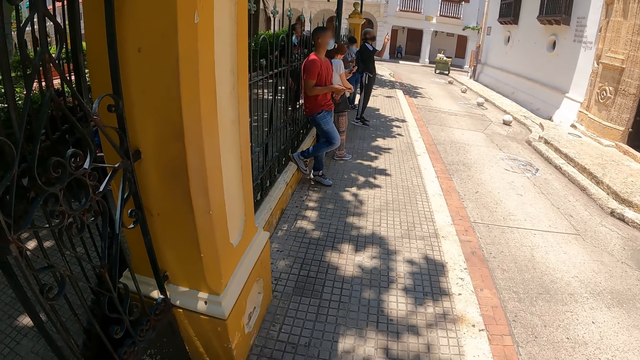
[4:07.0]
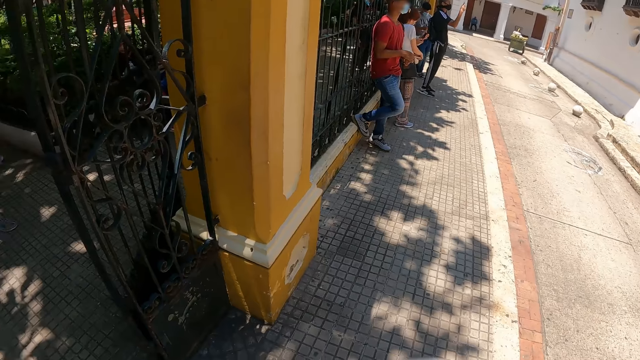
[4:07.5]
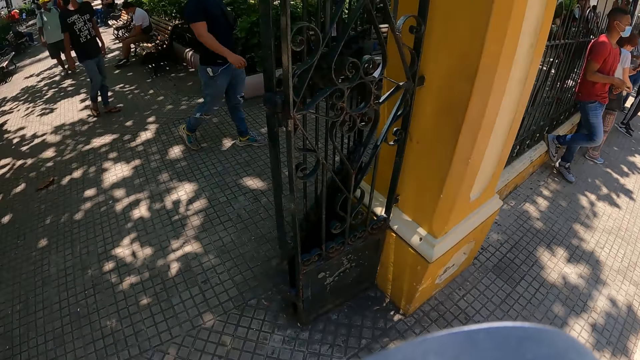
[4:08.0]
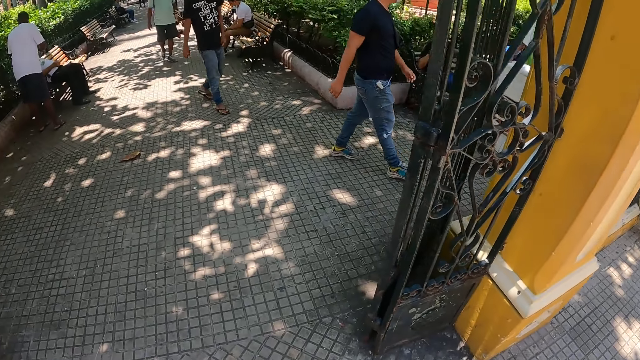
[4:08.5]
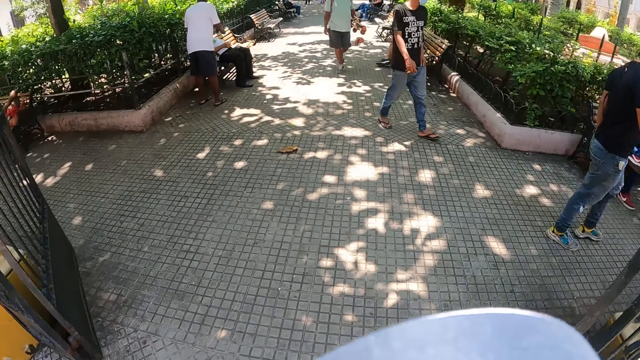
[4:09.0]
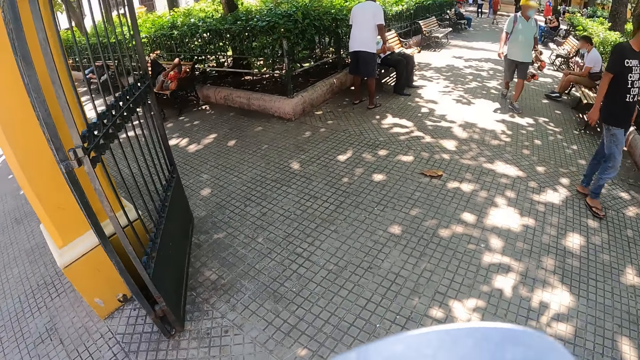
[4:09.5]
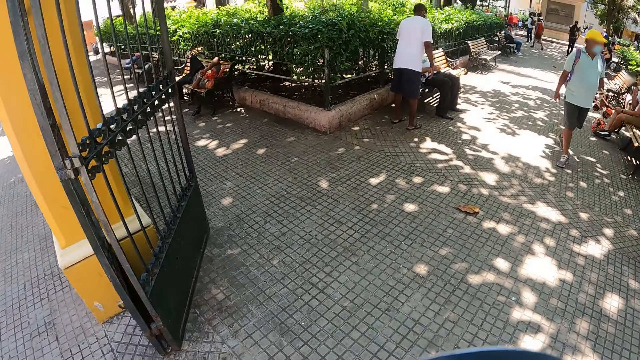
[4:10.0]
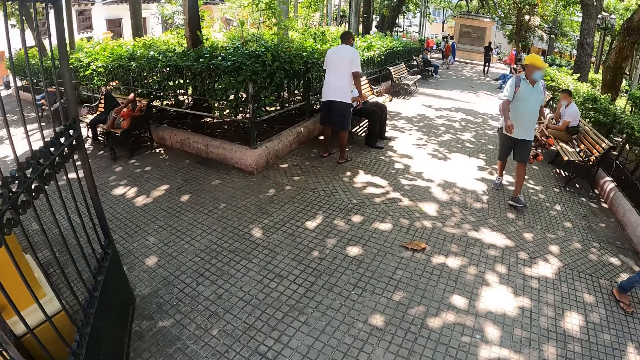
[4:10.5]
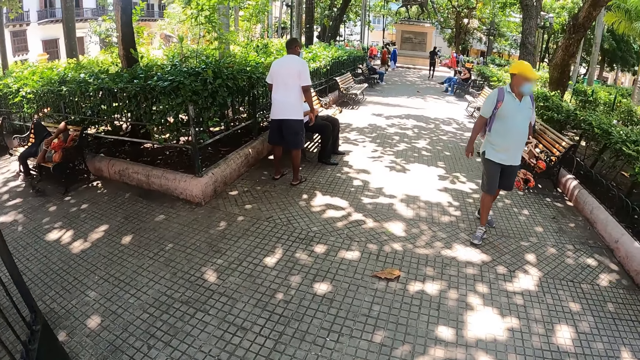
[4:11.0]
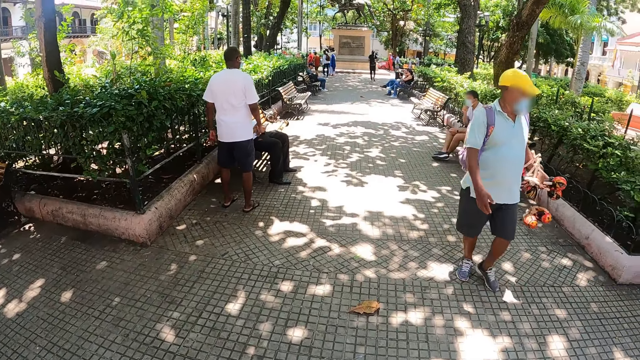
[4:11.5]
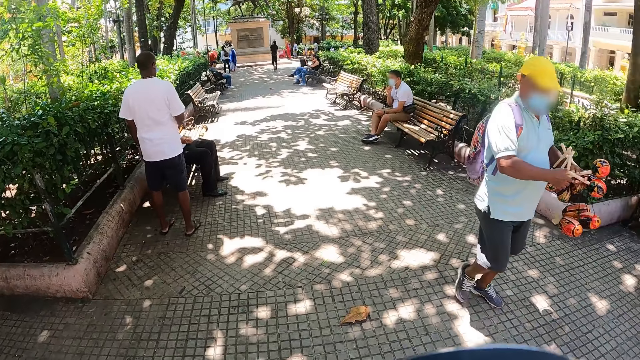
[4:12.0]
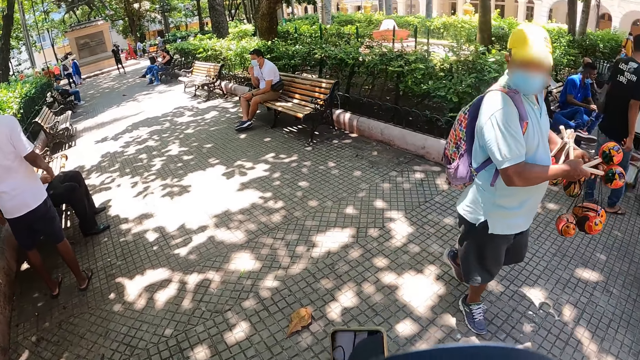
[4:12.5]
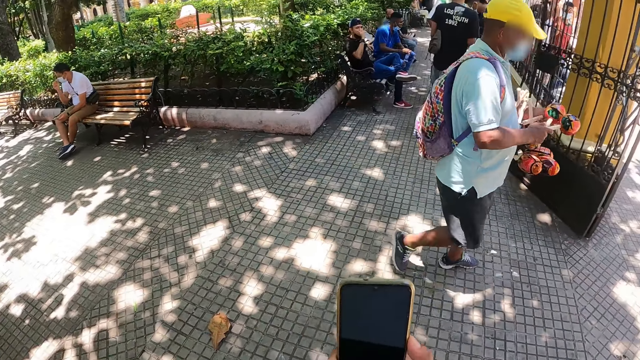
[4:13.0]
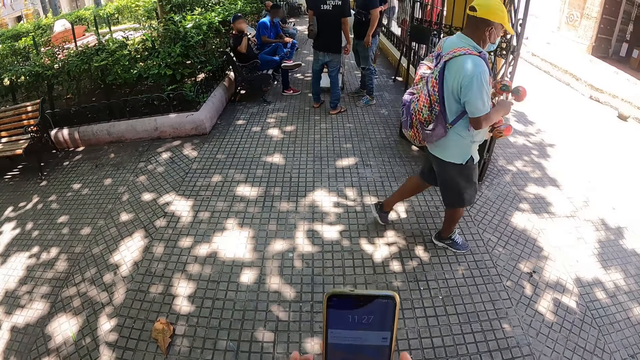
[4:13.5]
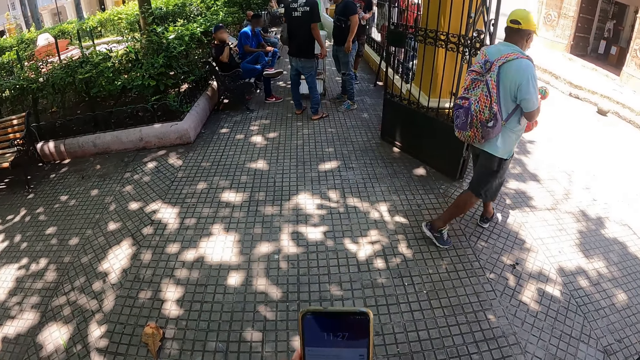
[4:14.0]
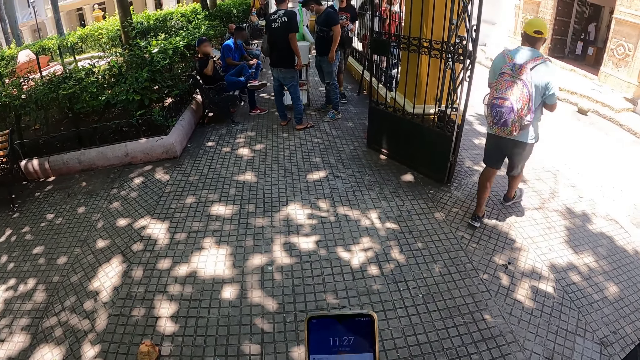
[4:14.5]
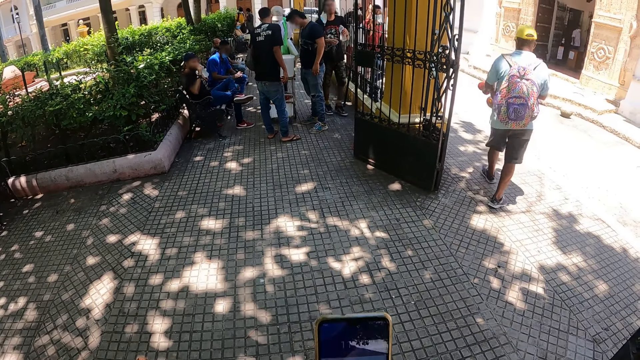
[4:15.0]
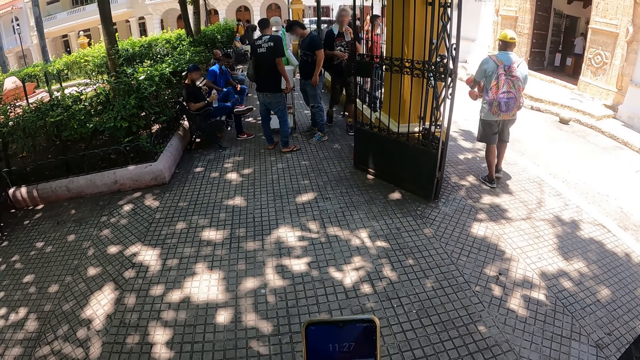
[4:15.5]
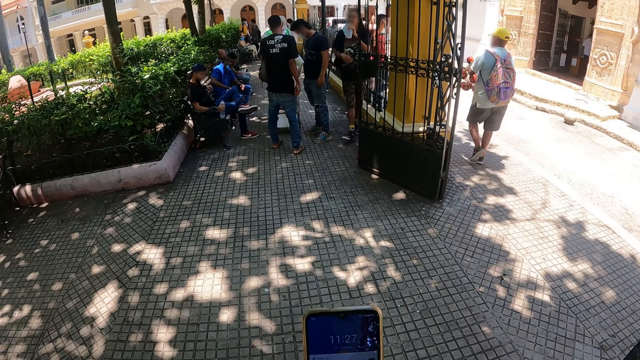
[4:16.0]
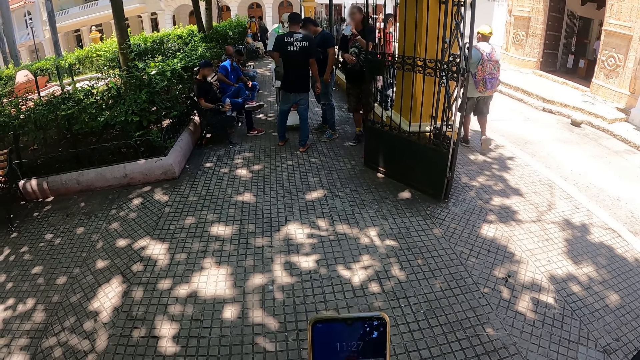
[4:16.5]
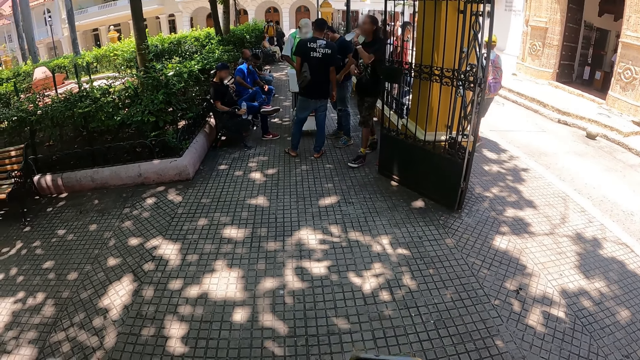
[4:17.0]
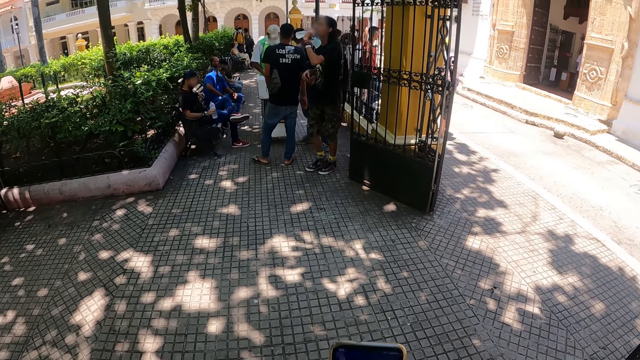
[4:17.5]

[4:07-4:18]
A person walks towards the camera wearer. A second person walks towards the camera wearer. A third person walks towards the camera wearer. The camera wearer walks outside. The second person holds the plastic. The camera wearer uses the phone. Another person drinks the water and walks with the bottle.

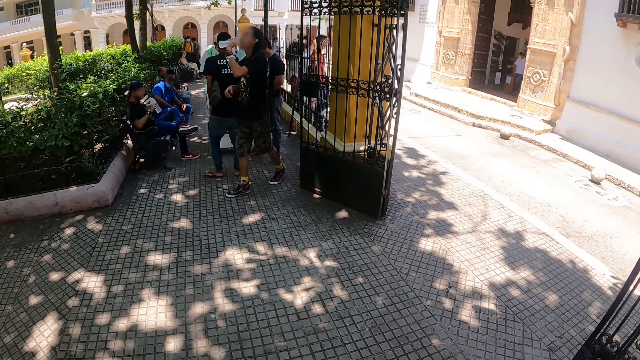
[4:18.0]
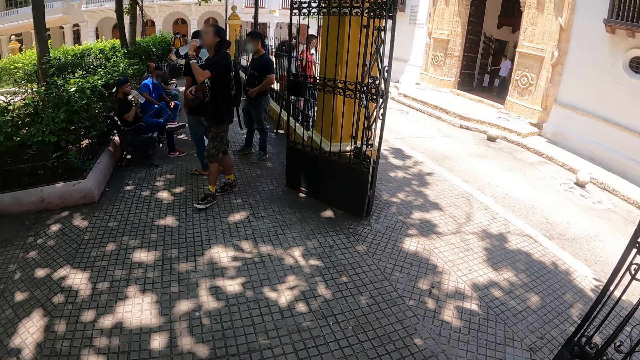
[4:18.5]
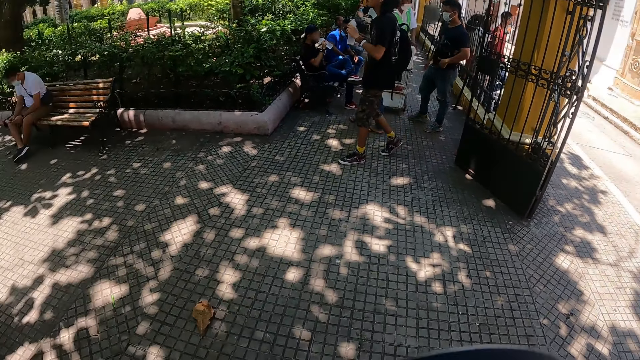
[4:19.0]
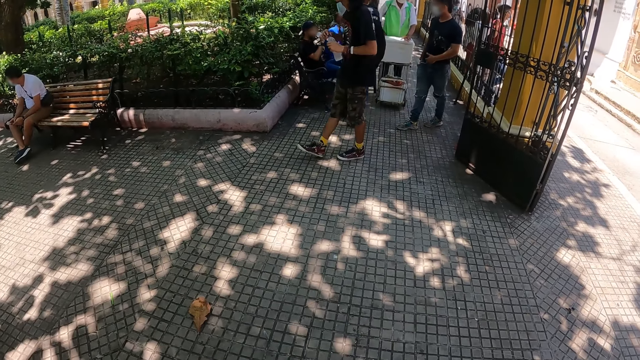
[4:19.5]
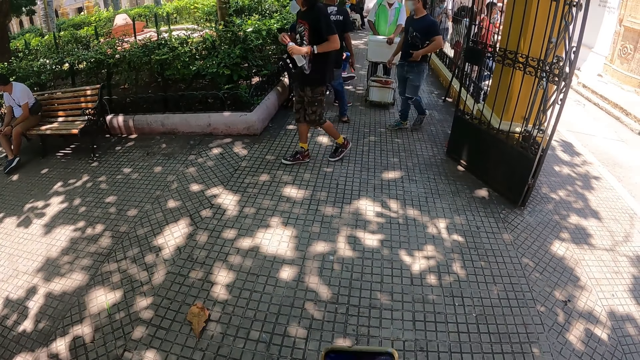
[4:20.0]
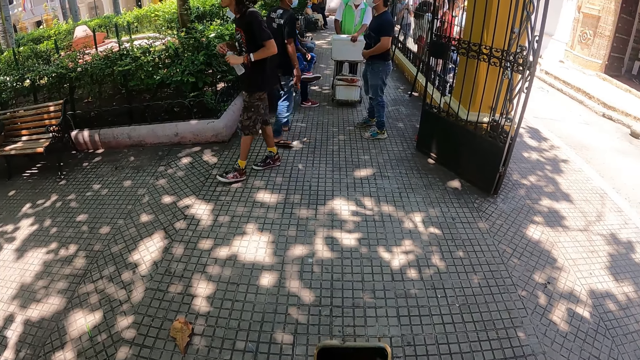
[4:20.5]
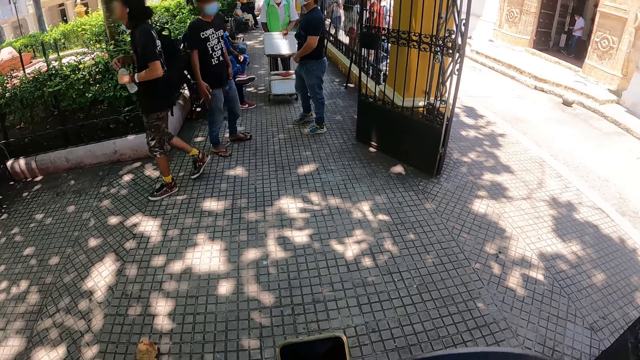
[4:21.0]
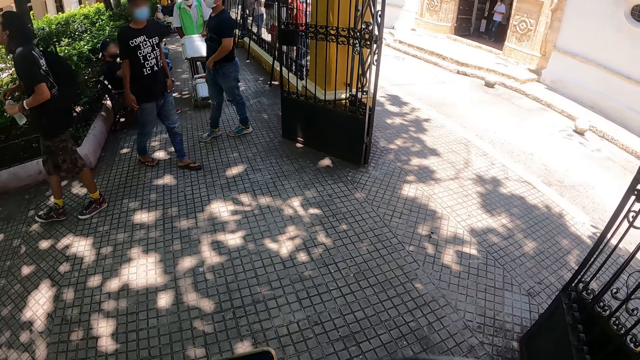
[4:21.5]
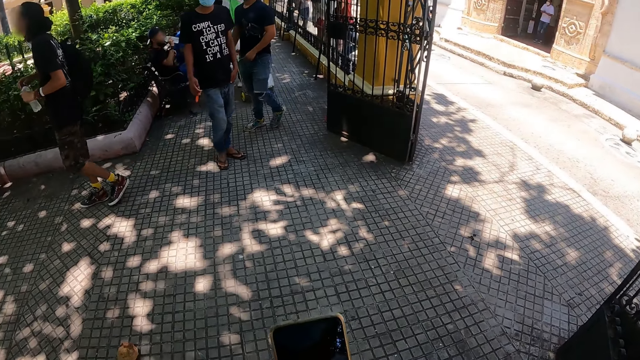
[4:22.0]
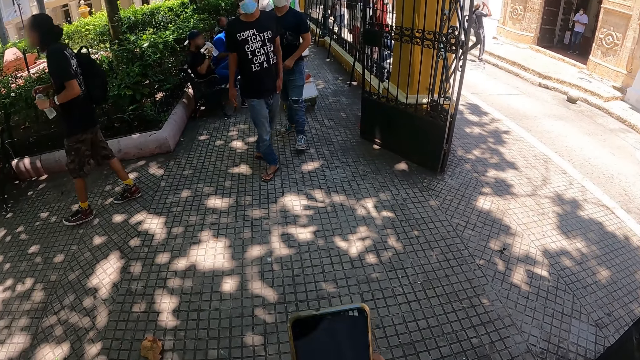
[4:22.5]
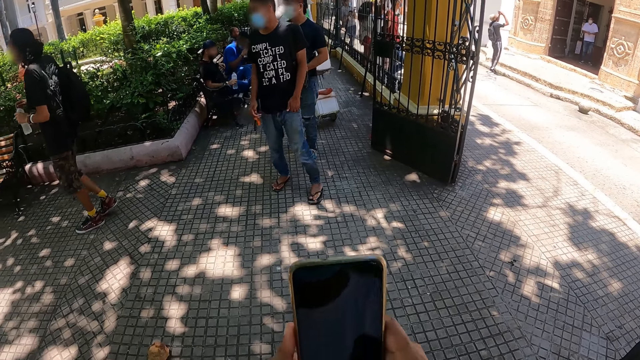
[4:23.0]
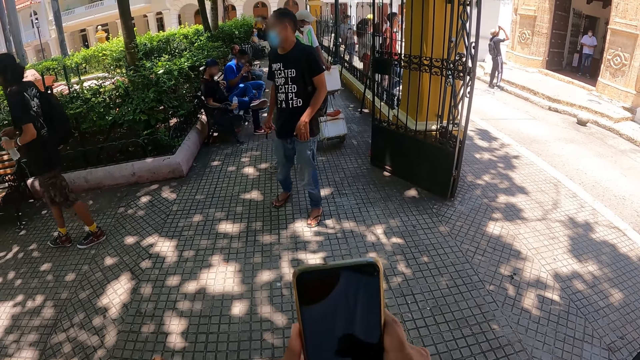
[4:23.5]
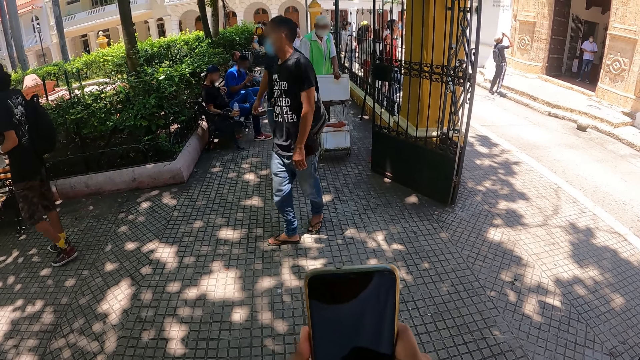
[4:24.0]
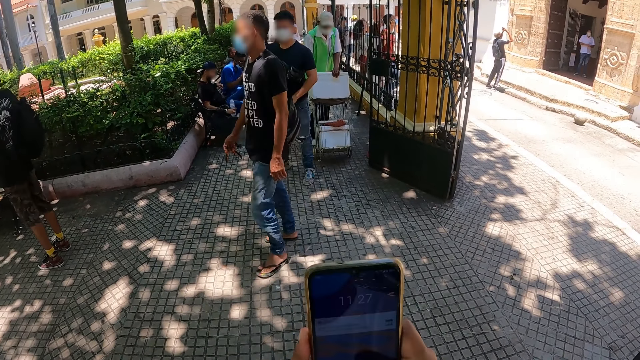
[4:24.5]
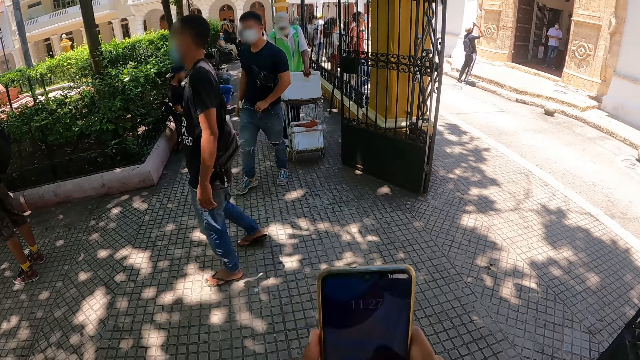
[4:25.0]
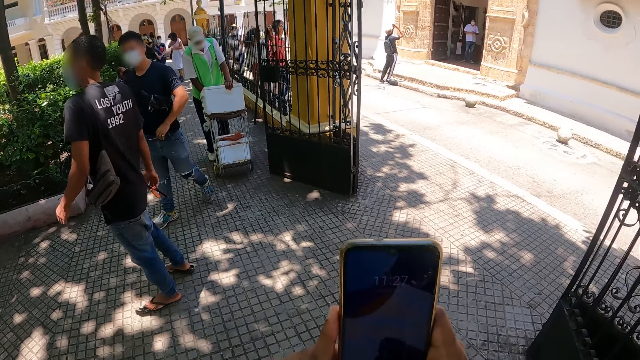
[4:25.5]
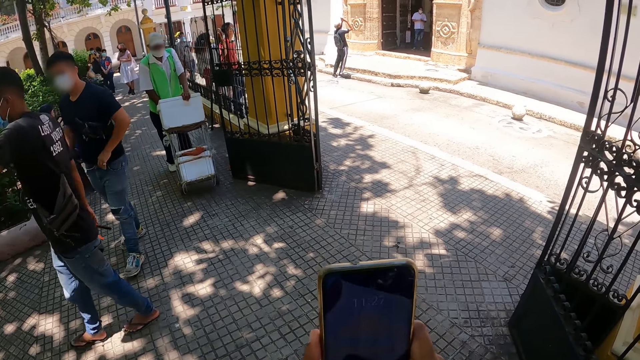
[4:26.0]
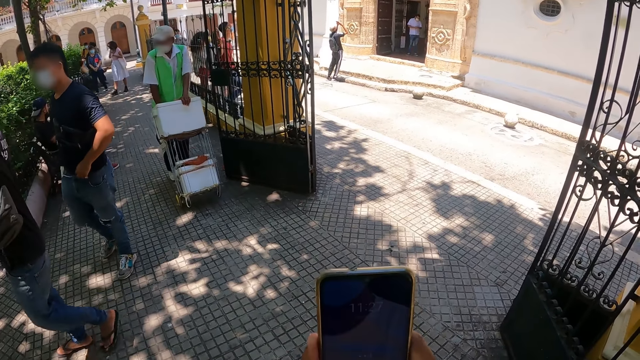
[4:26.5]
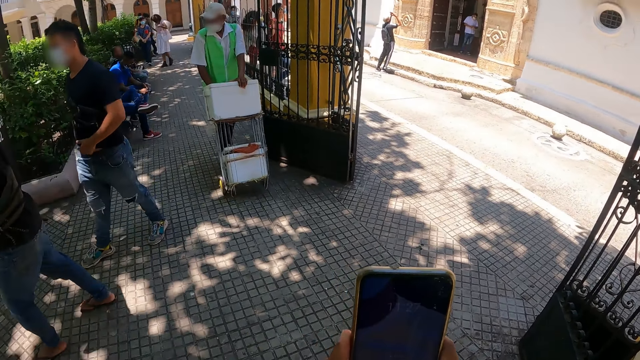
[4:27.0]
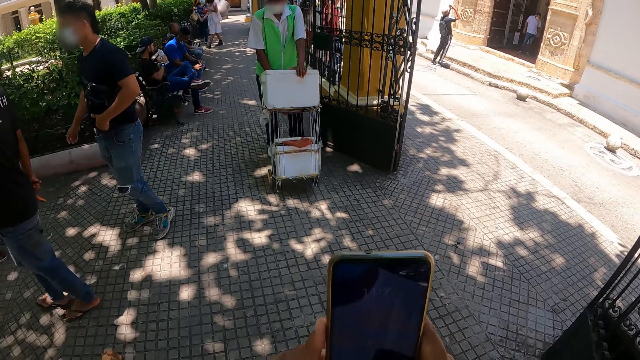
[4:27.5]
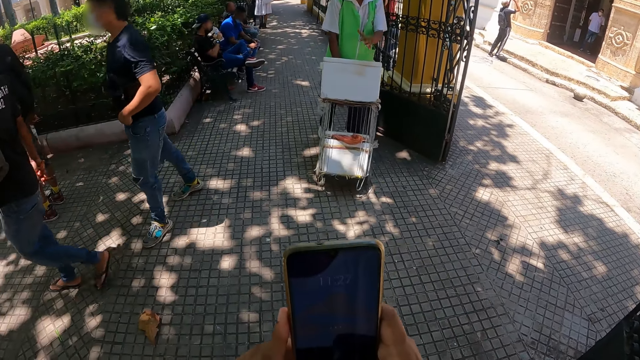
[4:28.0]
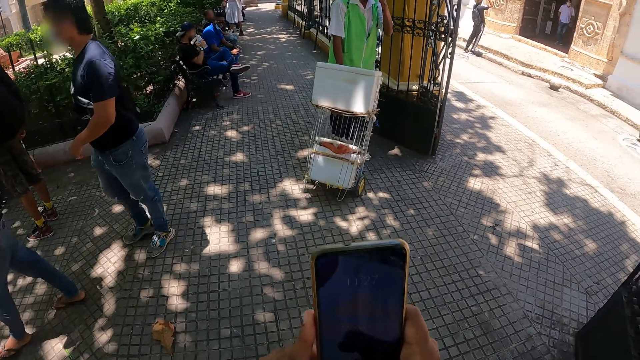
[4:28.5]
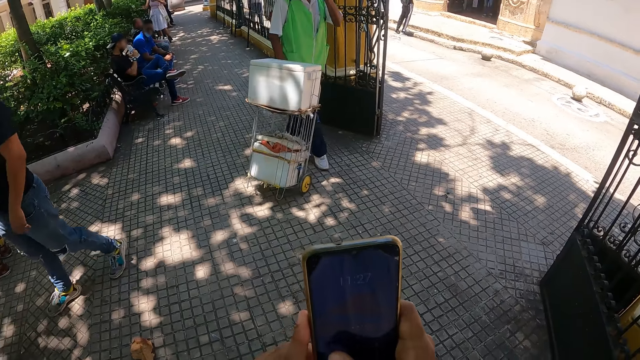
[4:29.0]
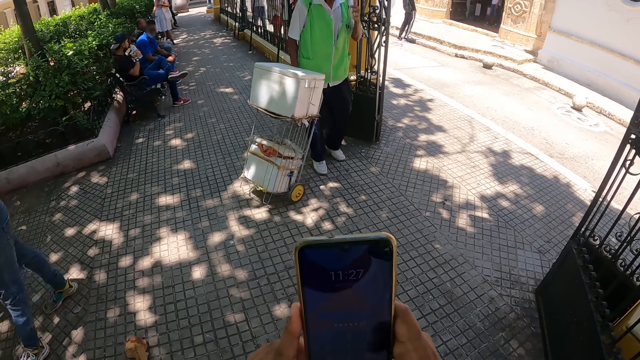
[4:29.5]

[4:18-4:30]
A person drinks water from the bottle. Another person closes the bottle. Another person pushes the trolley of tin. A fourth person walks towards the camera wearer. A fifth person walks towards the camera wearer. A sixth person walks towards the camera wearer. The camera wearer uses the phone. The sixth person touches the trouser. The fifth person moves the hand to the face.
